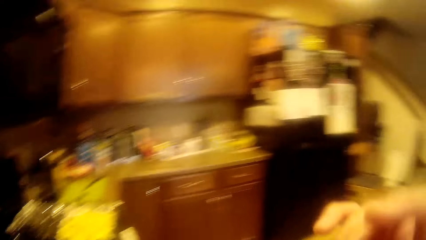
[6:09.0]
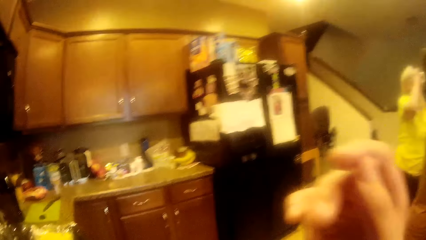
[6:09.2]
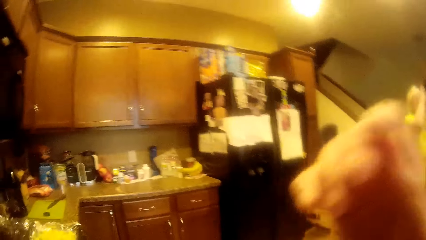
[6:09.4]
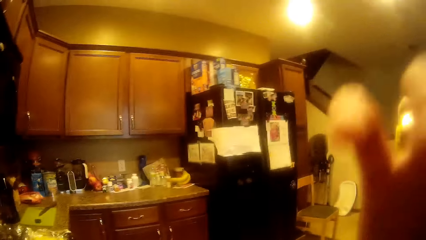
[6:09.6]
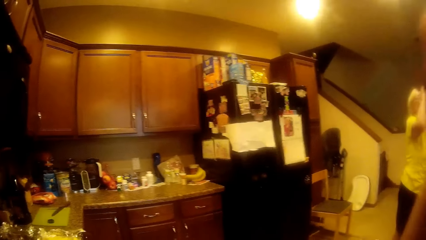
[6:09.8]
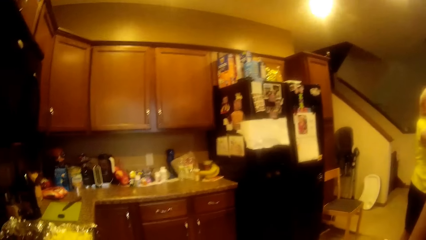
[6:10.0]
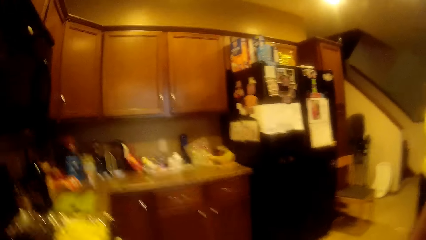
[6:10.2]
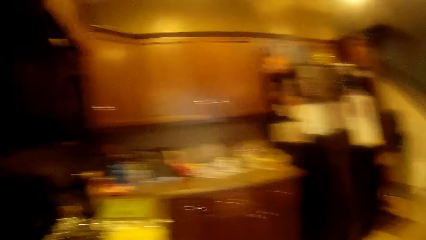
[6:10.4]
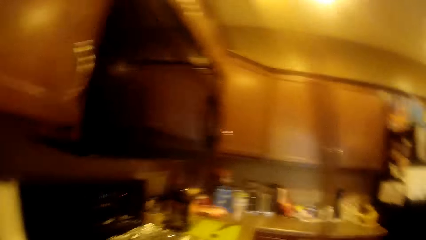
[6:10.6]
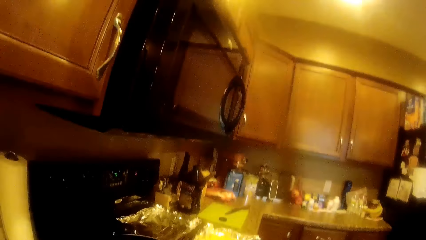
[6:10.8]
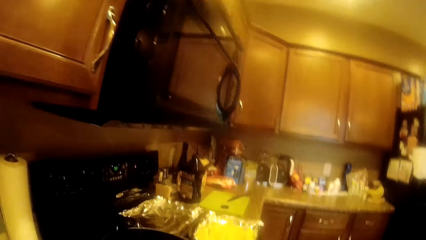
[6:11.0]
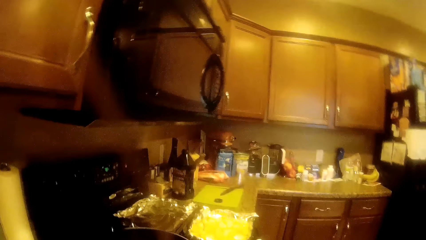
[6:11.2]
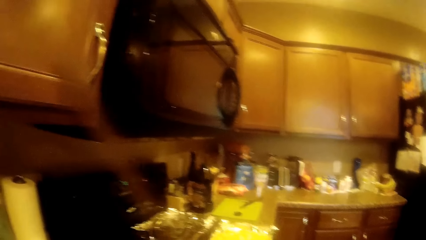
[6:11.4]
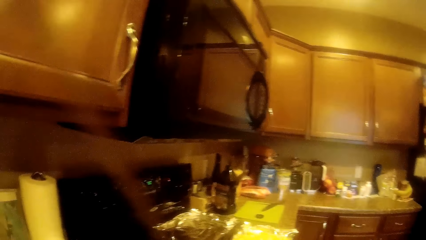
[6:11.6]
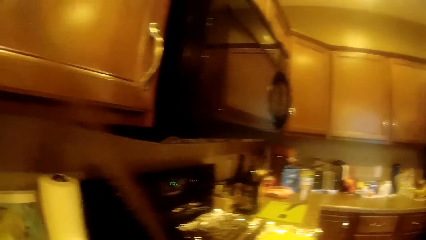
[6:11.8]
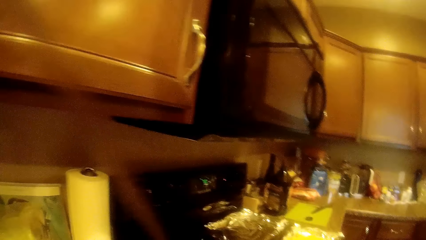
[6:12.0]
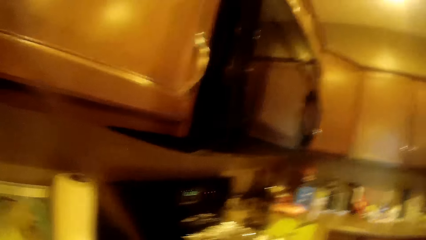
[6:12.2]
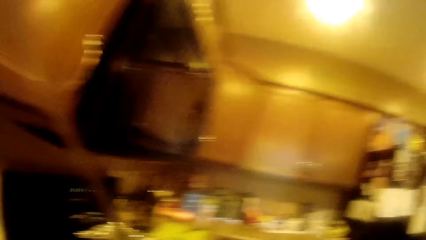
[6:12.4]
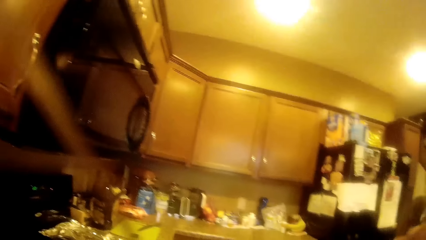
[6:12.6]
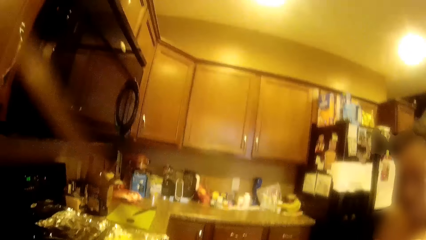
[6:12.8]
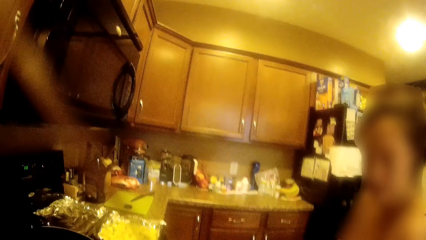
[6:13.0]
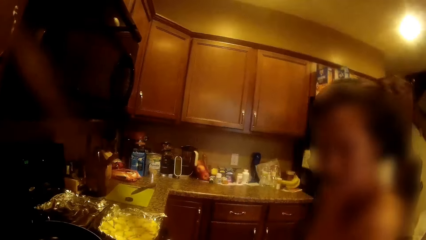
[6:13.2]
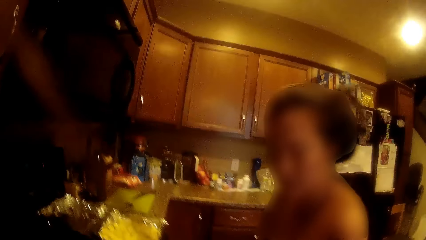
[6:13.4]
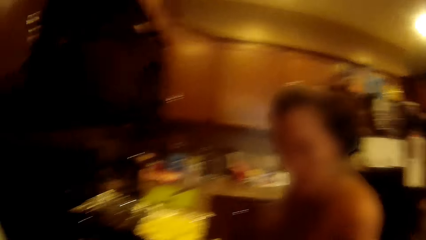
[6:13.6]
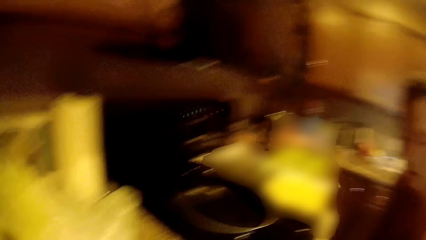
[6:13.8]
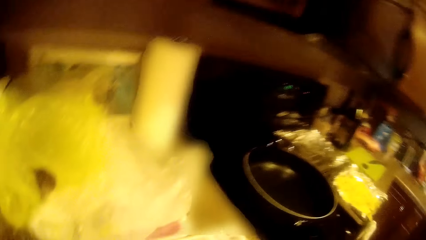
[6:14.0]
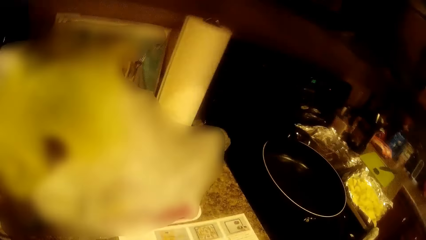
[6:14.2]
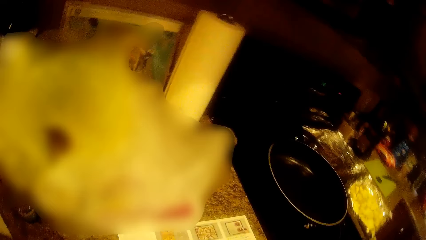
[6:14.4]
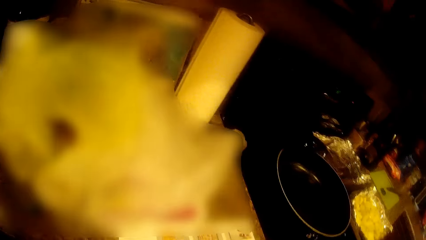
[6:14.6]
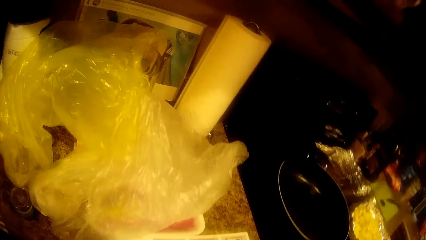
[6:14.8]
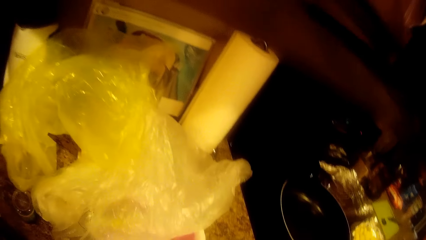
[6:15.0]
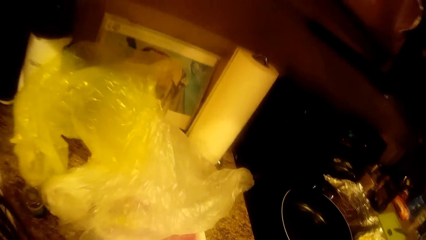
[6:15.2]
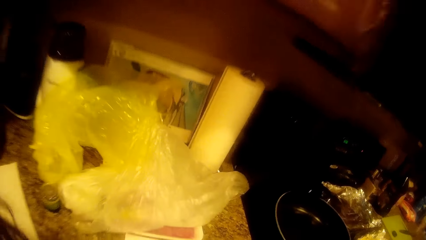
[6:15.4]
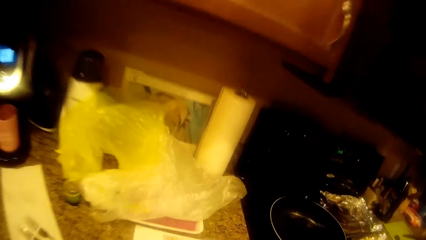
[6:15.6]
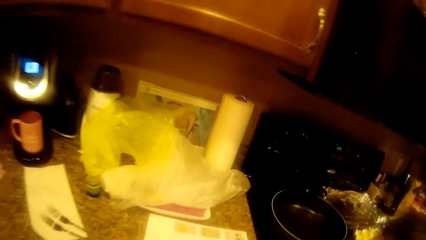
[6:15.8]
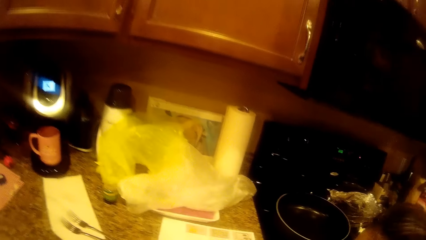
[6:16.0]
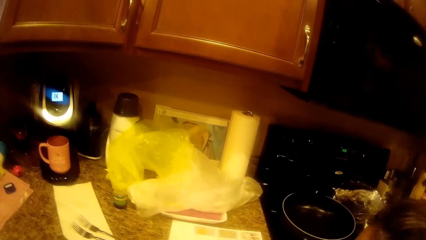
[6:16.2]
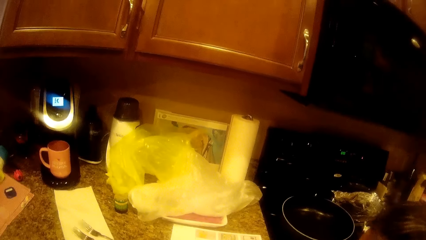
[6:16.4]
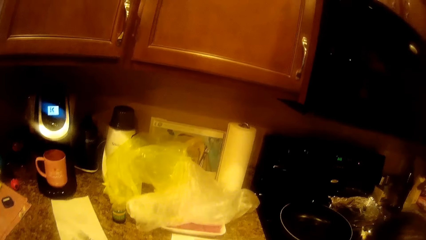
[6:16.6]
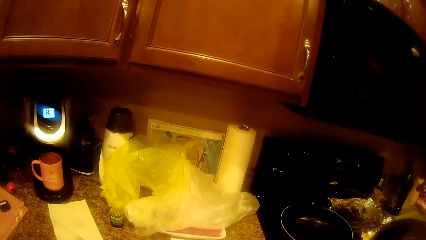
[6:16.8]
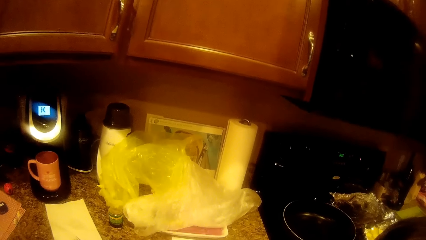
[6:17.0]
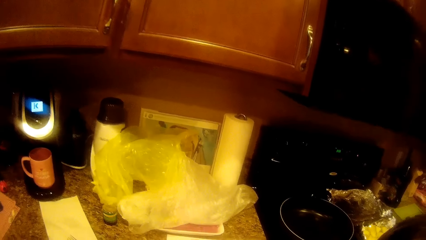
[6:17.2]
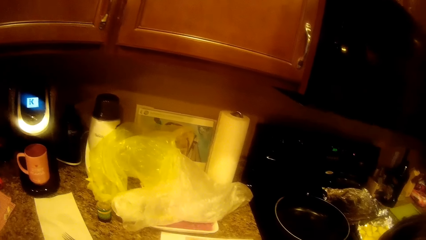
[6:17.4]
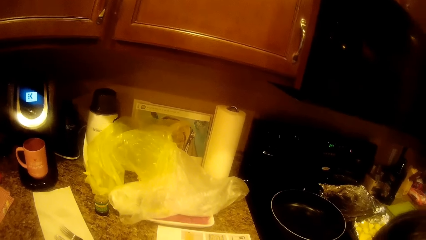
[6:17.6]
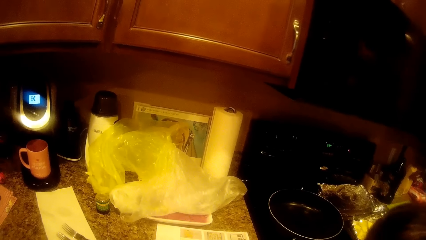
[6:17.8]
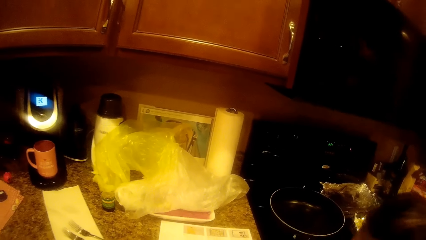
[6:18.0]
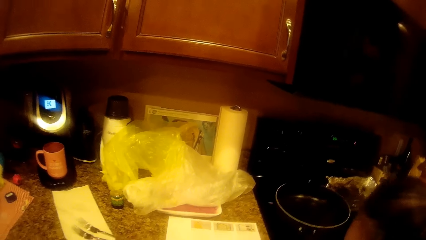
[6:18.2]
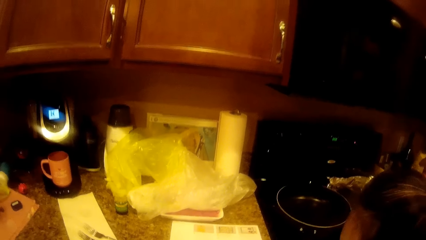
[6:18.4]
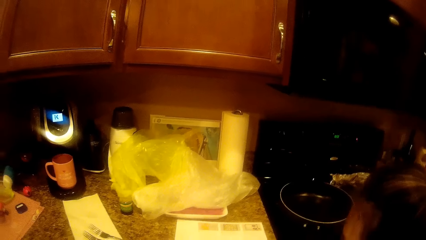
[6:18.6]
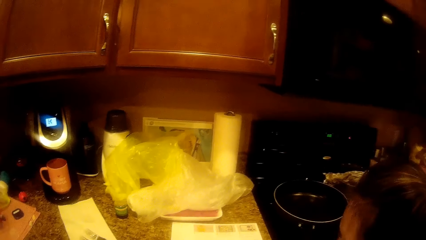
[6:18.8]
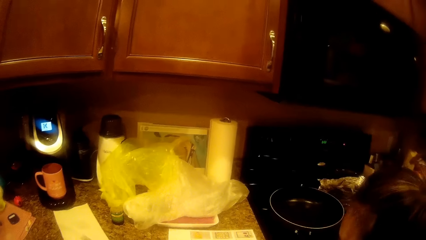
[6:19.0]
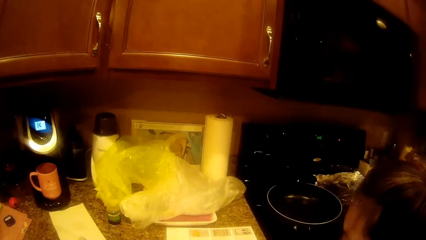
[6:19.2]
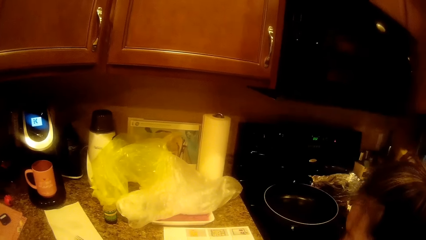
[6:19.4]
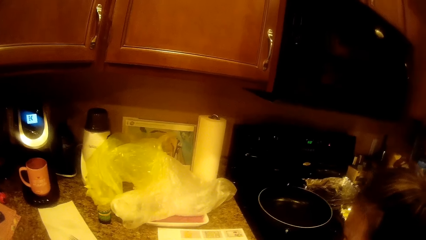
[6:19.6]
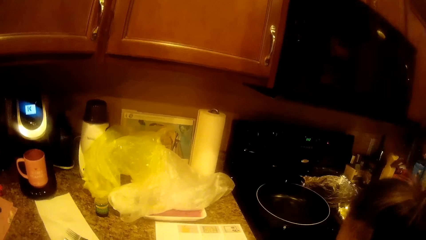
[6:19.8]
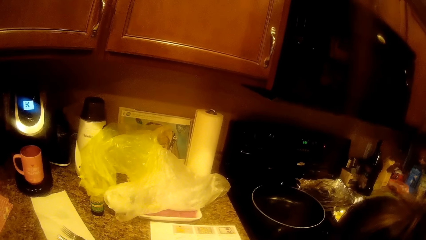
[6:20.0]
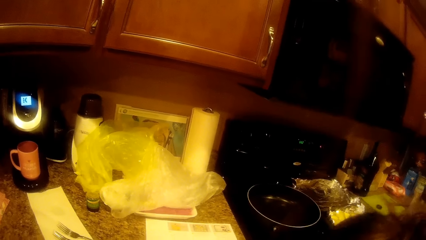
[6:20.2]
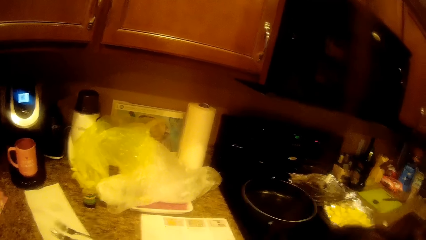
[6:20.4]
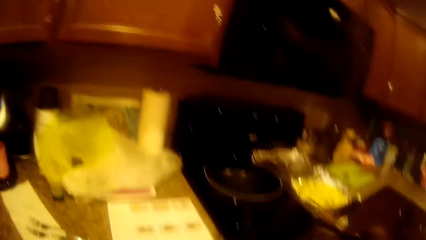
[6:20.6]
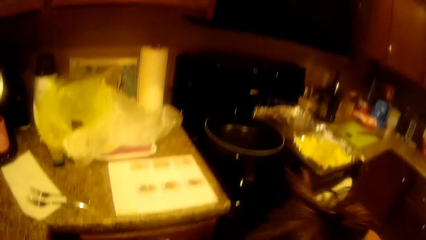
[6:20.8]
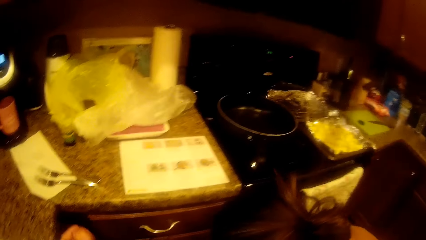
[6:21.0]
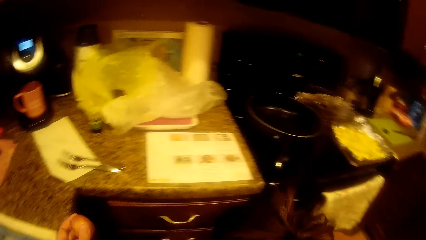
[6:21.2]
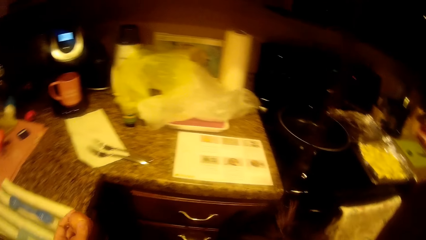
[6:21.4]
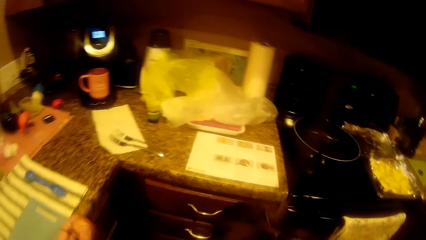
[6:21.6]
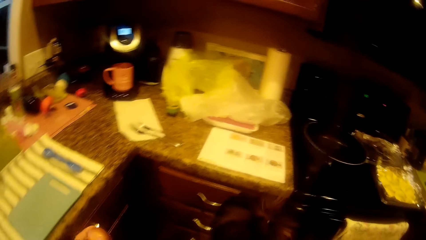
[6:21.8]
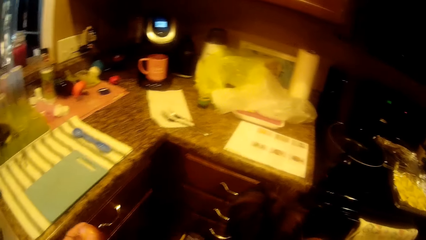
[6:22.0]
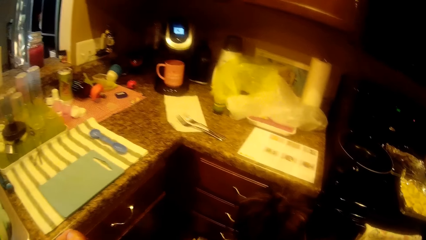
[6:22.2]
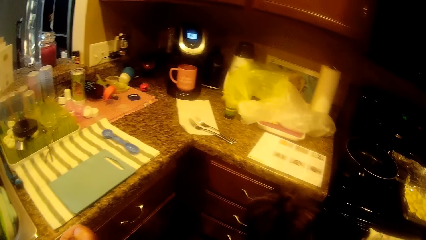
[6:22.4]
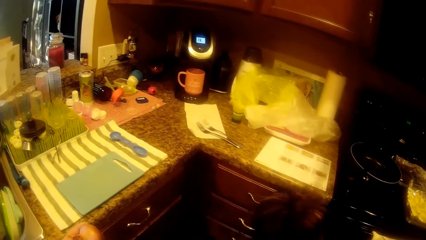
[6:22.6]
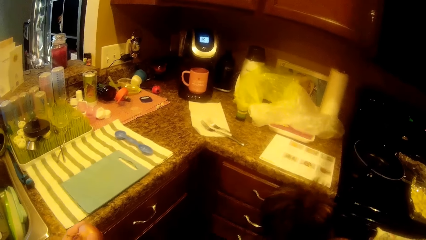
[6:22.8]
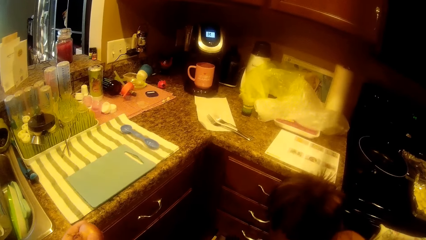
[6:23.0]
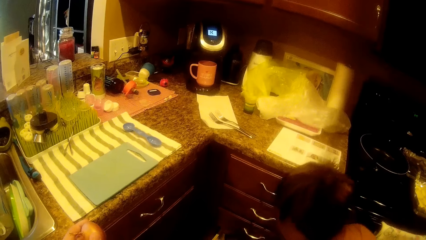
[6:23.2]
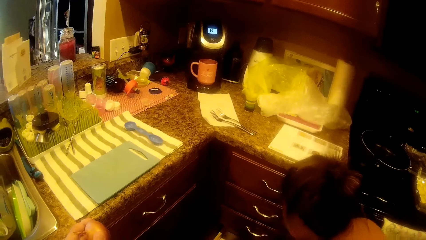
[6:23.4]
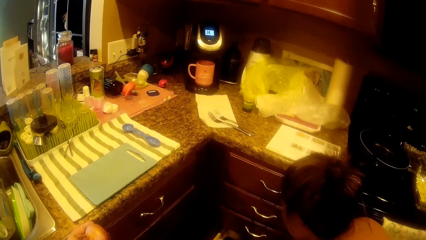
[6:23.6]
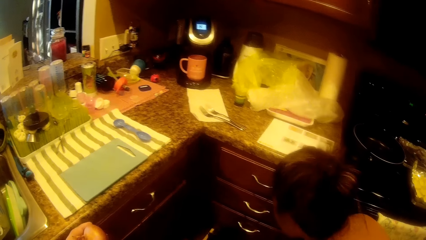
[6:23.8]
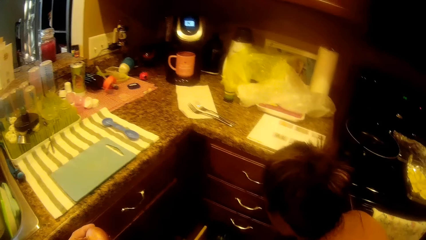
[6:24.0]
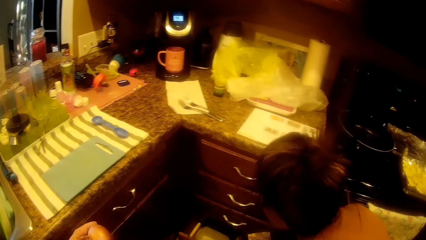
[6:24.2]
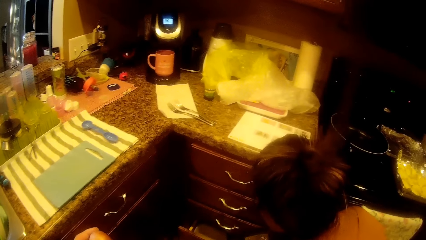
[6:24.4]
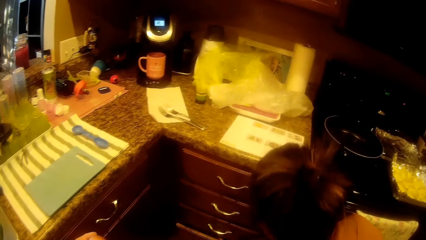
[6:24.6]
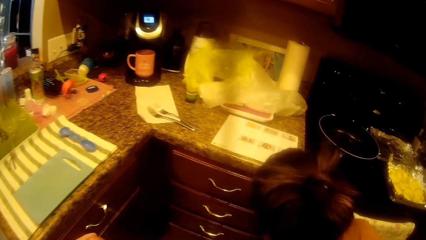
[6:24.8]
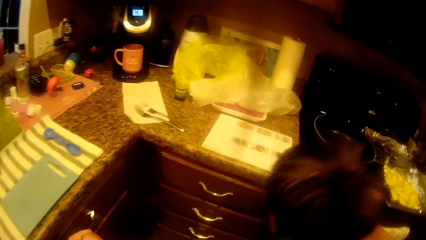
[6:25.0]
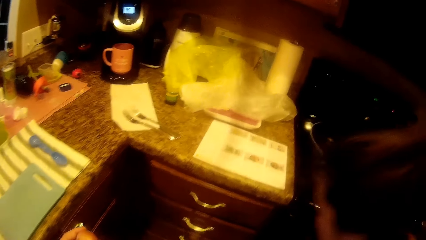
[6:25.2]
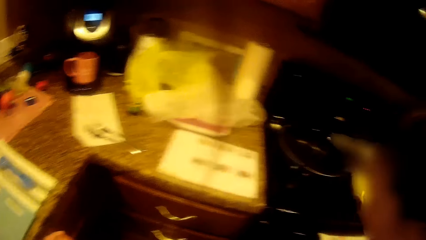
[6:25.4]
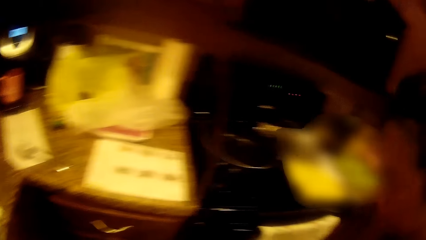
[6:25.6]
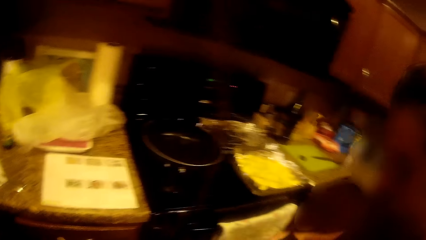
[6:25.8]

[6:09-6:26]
The camera wearer adjusts the camera. A woman walks around the room. The camera wearer looks at the cookery manual with the woman. The woman closes a drawer.
